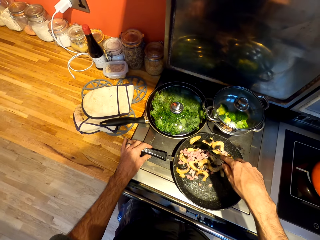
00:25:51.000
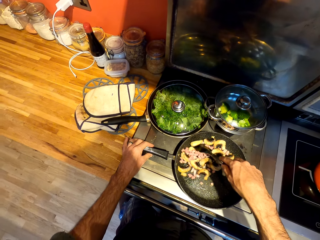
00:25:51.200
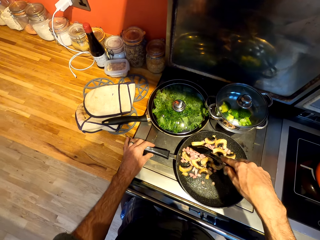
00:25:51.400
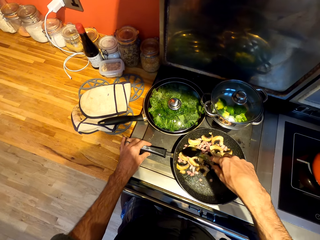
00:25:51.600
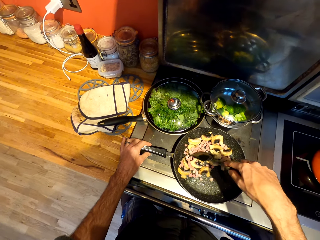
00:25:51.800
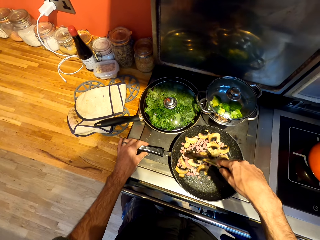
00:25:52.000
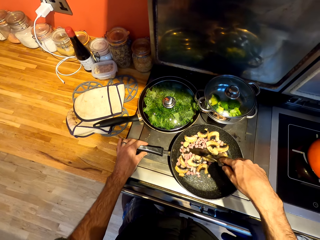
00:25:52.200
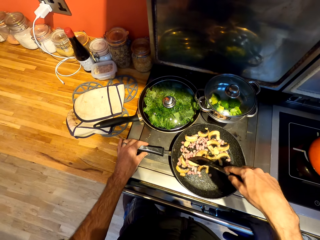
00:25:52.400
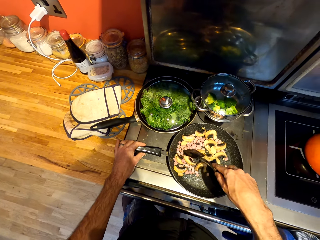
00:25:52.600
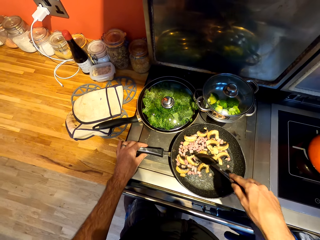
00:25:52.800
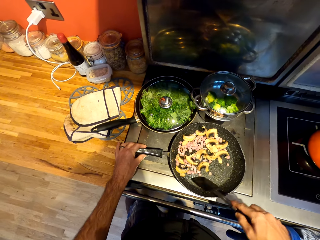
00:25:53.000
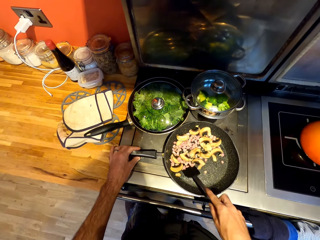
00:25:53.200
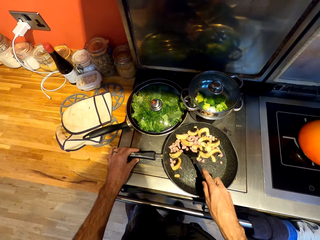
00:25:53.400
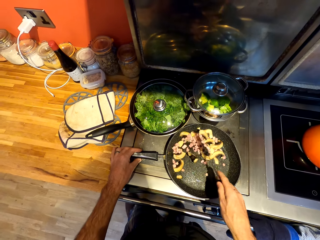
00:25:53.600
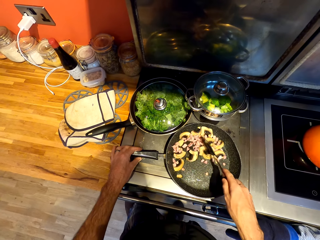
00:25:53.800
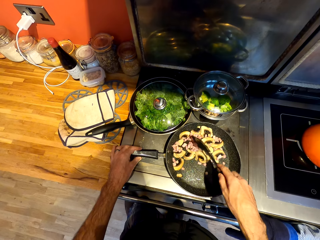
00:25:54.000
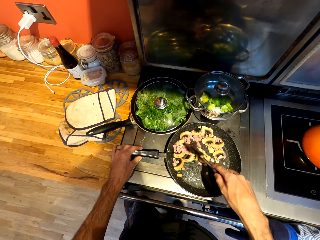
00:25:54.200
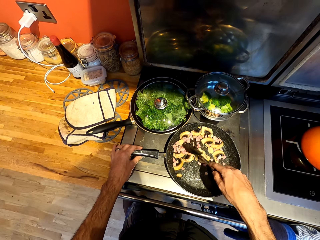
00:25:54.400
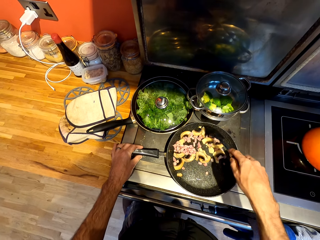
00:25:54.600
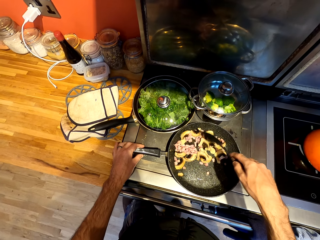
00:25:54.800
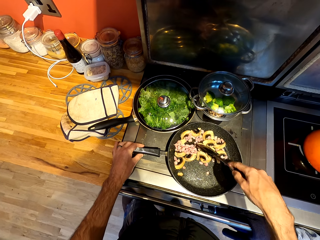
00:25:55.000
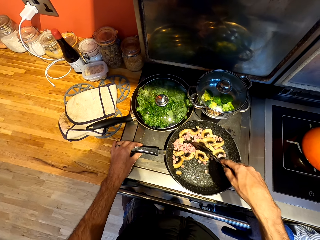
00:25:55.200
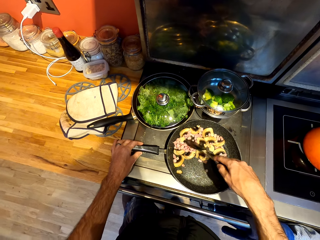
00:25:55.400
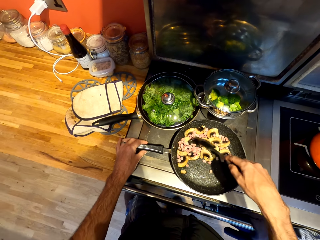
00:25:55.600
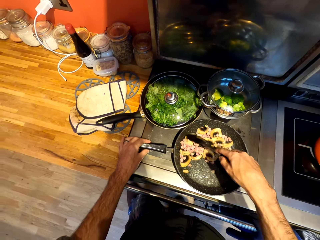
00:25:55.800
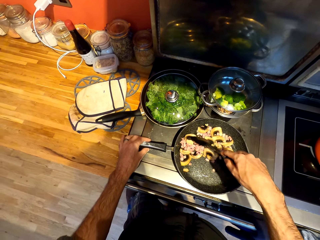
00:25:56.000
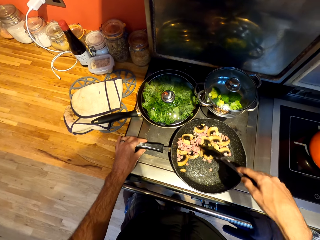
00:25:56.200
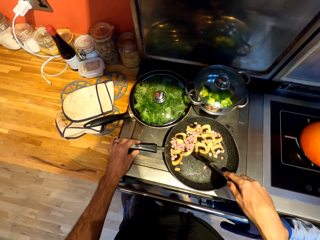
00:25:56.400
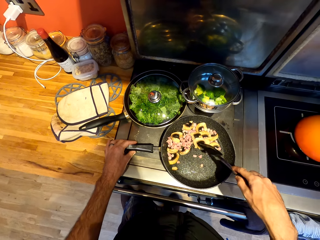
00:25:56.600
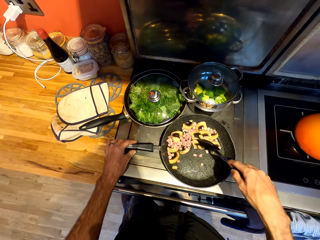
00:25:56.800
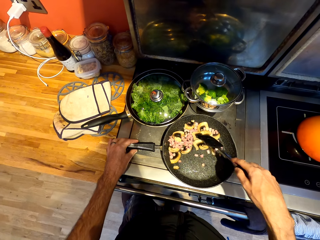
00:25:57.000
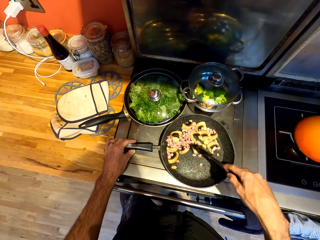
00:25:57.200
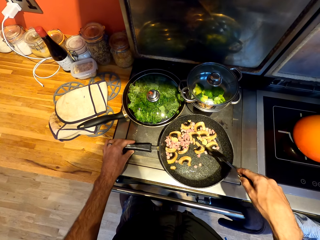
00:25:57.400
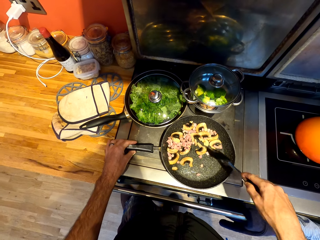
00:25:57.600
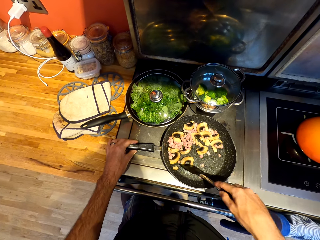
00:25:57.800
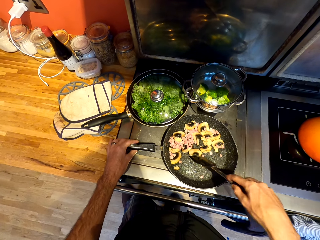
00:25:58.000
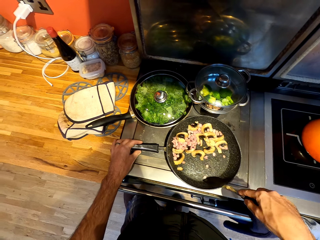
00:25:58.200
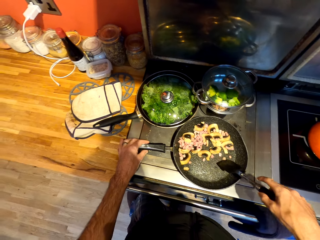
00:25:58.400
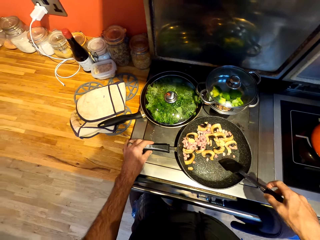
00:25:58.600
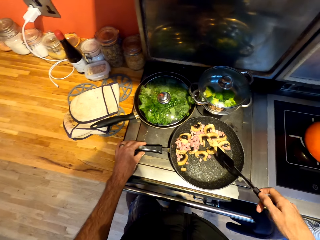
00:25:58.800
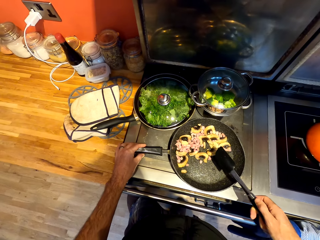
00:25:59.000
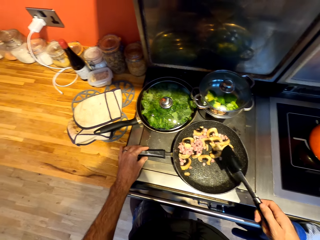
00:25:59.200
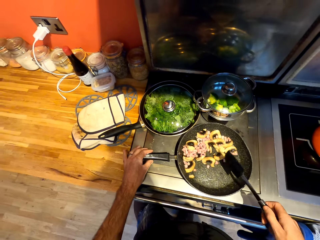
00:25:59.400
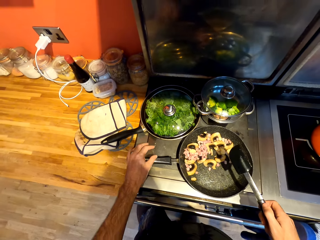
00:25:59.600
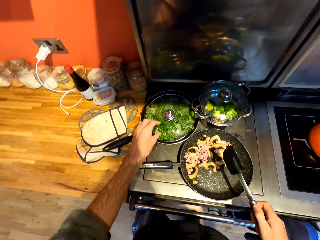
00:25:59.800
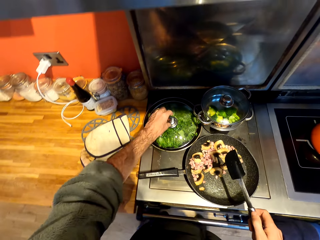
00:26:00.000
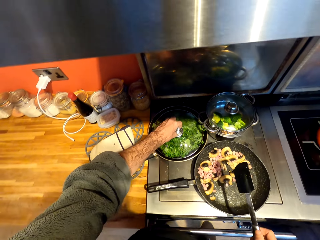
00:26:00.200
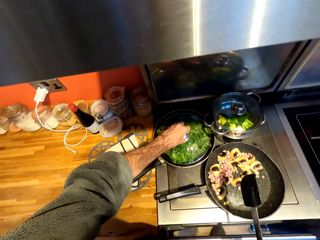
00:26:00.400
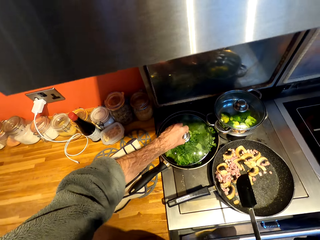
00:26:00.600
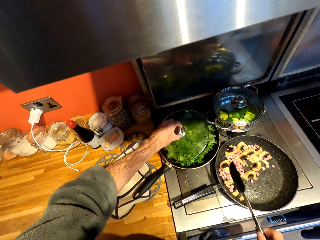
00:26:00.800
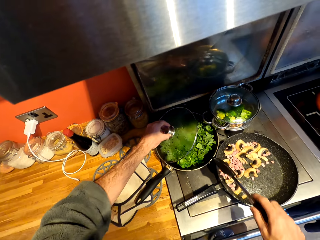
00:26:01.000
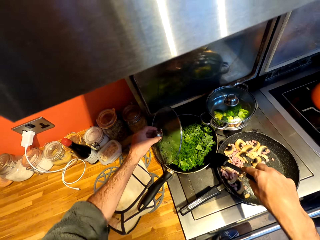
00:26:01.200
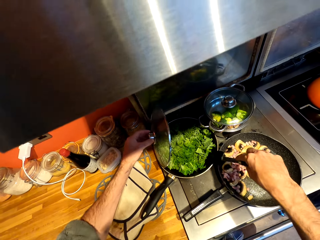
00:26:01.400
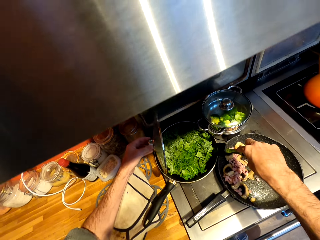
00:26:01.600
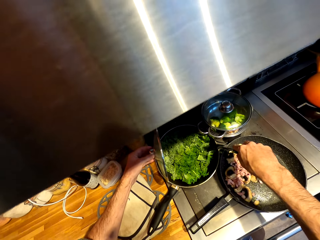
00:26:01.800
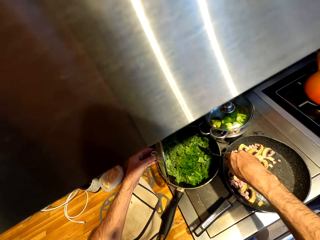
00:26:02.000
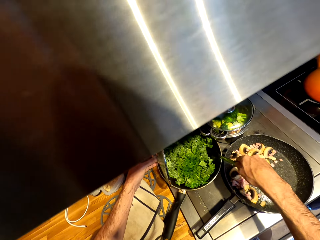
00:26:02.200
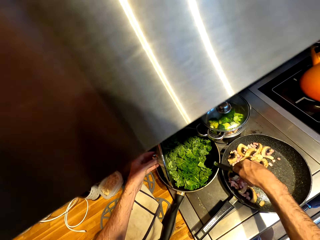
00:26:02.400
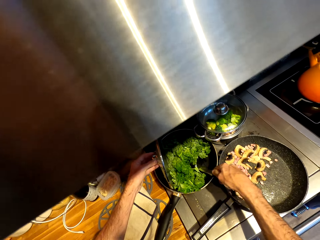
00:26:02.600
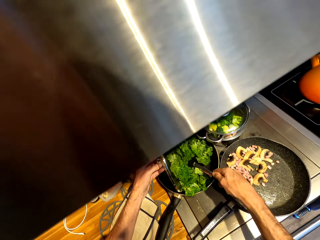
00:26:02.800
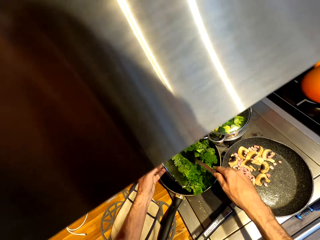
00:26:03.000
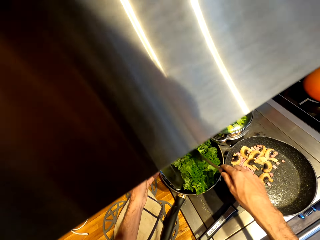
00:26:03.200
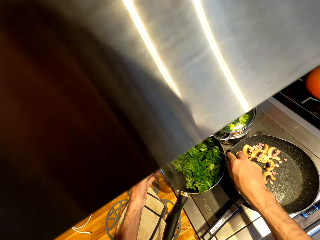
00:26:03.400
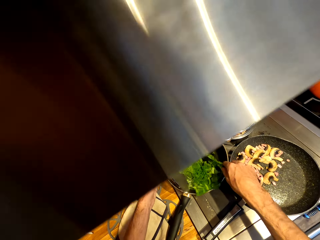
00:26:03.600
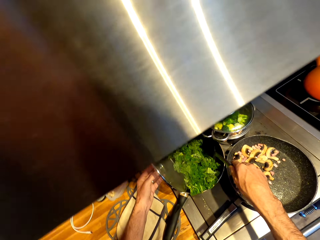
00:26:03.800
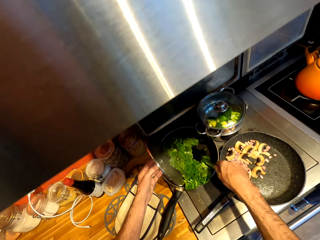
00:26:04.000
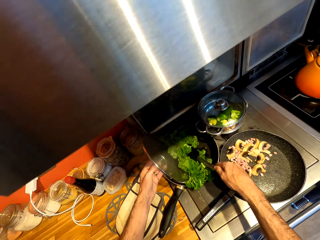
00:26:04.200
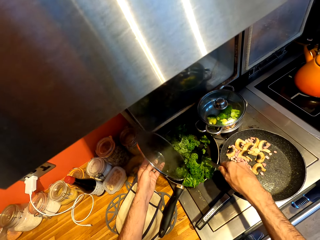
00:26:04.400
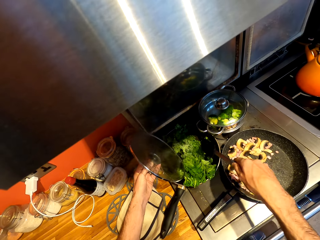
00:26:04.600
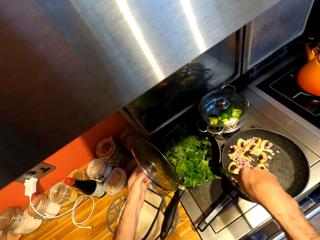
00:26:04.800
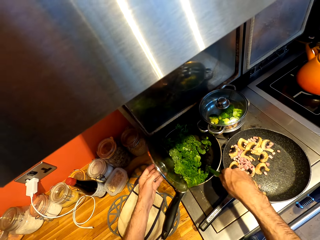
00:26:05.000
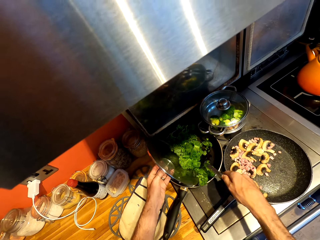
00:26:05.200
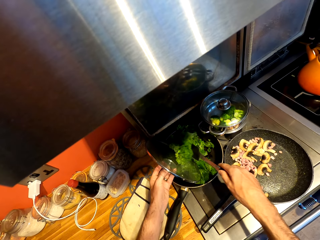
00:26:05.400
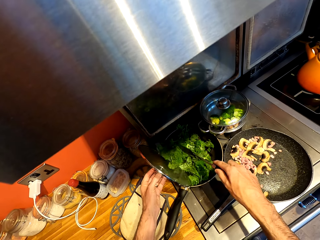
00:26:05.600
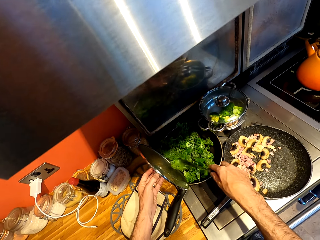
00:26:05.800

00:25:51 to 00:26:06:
The camera wearer opens a lid from a cooking pot. They stir broccoli with a spatula.

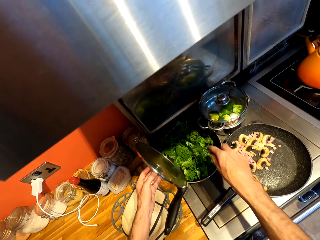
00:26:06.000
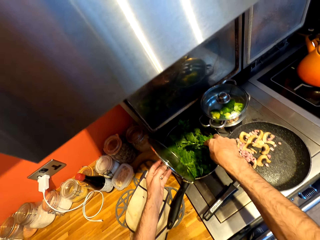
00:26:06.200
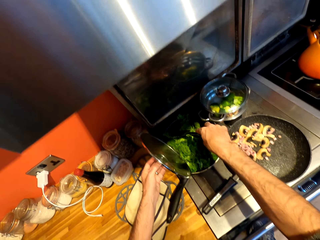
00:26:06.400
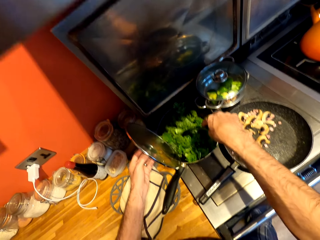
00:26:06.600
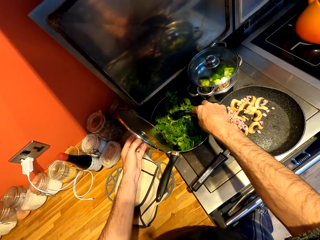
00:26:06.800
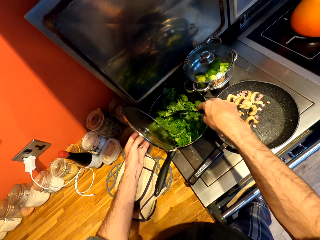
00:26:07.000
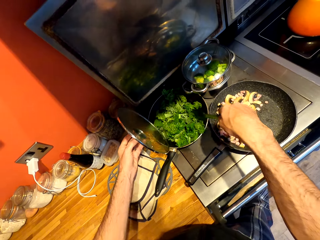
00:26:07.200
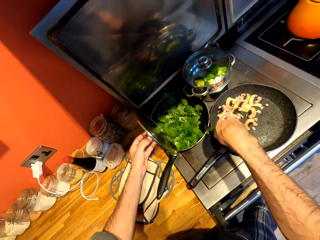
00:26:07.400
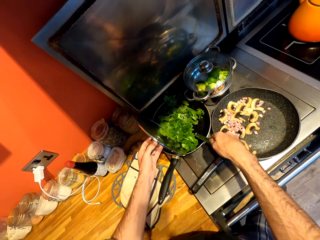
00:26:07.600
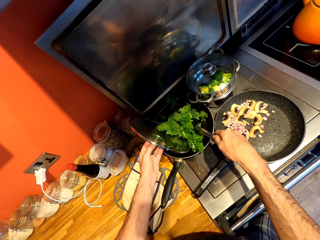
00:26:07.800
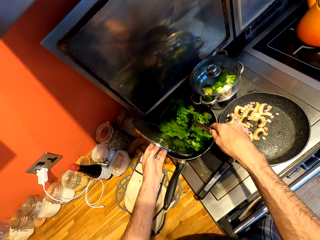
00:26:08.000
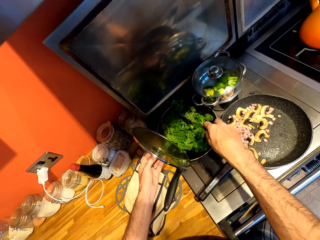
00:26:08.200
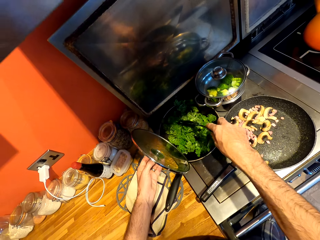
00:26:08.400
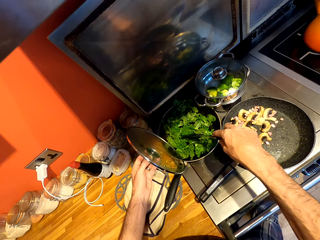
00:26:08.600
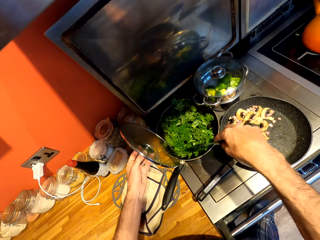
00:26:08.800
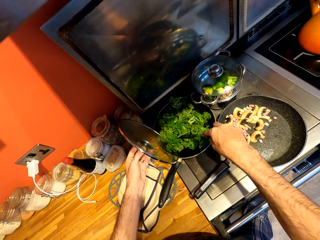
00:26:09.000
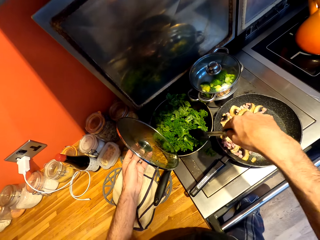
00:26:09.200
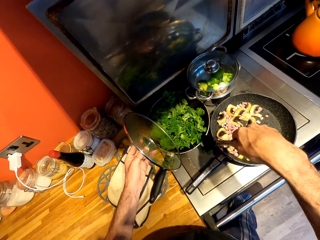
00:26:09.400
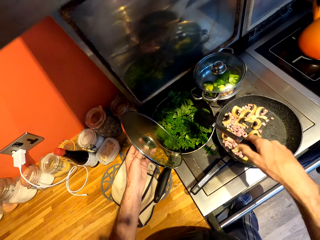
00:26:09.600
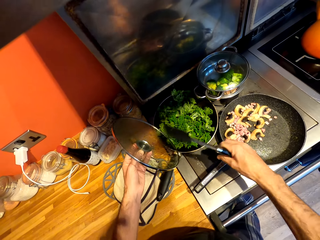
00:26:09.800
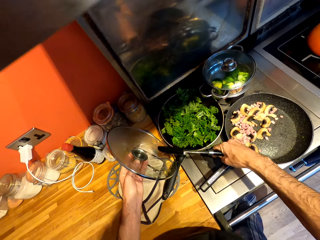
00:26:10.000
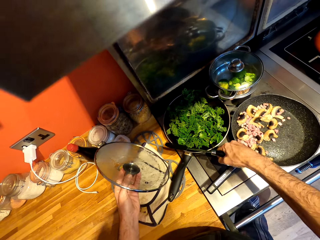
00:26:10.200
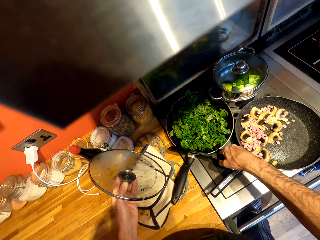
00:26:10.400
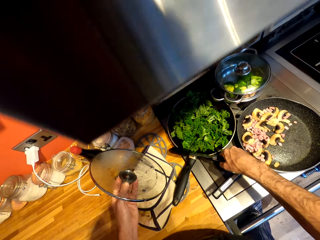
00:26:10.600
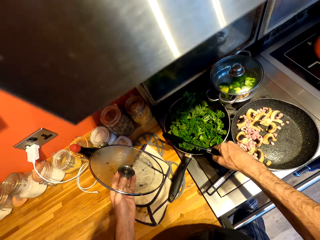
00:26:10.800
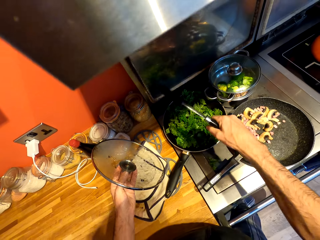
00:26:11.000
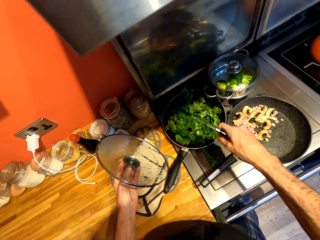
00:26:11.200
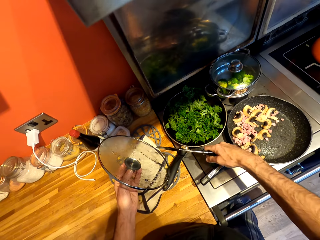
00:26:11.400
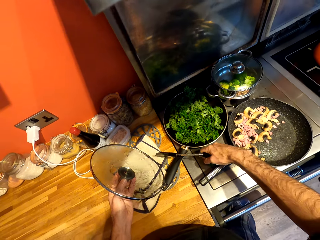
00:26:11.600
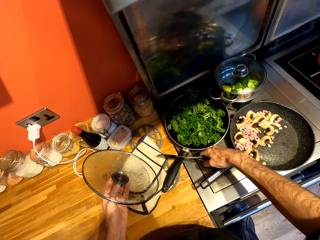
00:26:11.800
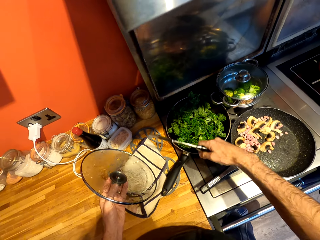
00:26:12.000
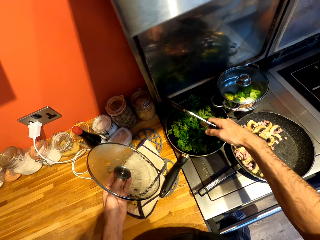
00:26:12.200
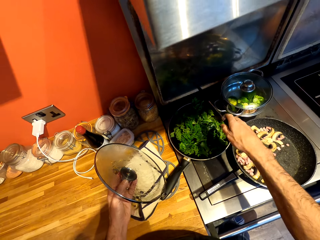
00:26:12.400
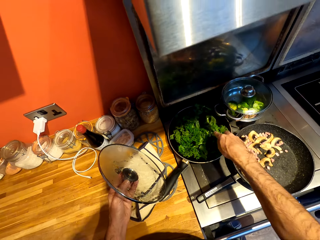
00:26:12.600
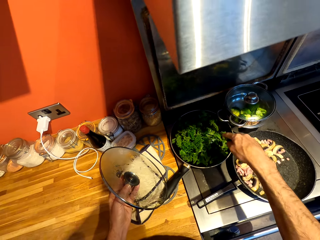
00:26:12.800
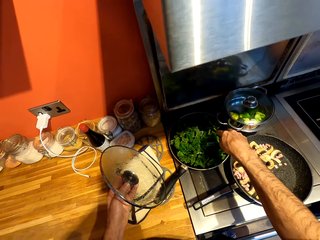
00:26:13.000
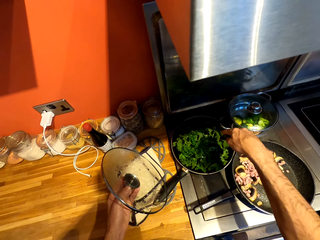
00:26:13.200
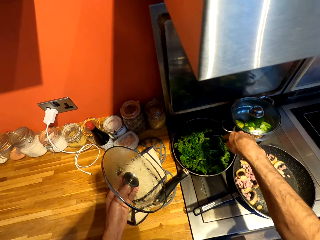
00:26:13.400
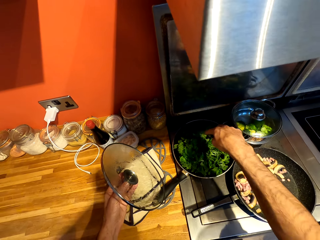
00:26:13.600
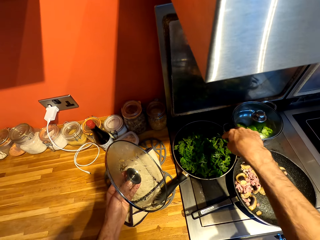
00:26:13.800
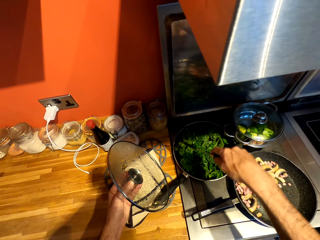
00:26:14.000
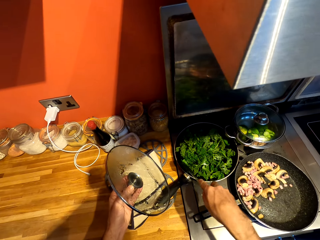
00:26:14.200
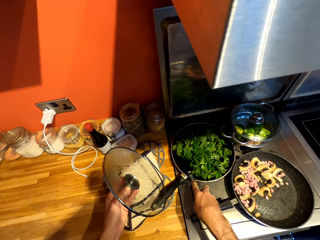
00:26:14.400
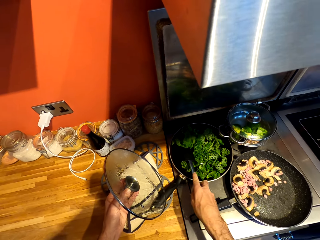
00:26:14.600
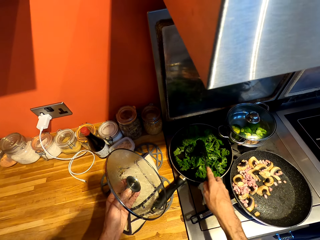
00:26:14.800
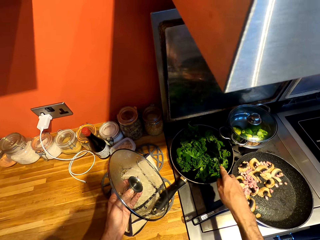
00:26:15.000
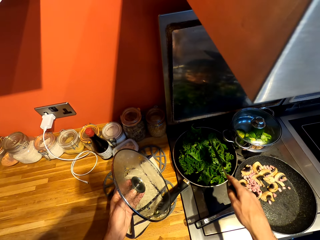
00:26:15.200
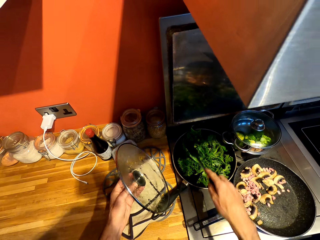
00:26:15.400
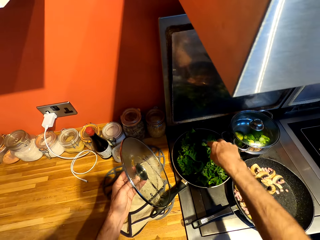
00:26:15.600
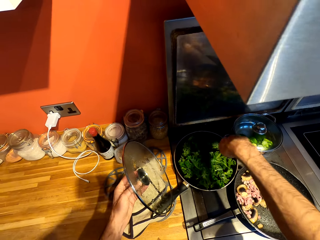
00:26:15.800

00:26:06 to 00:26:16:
The camera wearer picks up a piece of broccoli from a gas cooker. They put the piece of broccoli in a cooking pot. They stir the broccoli with a spatula.
